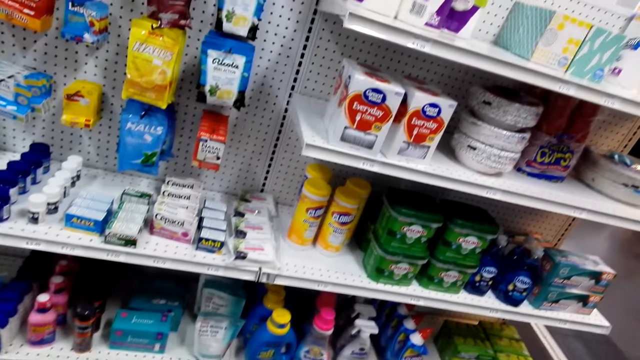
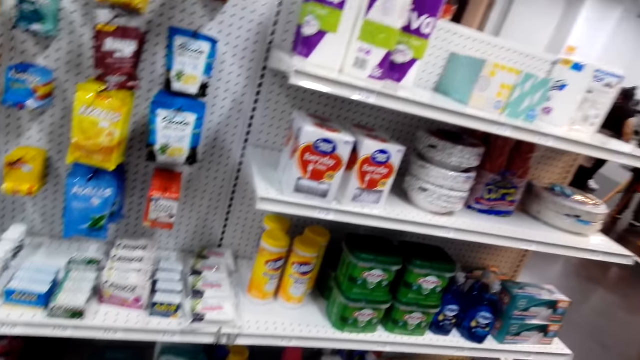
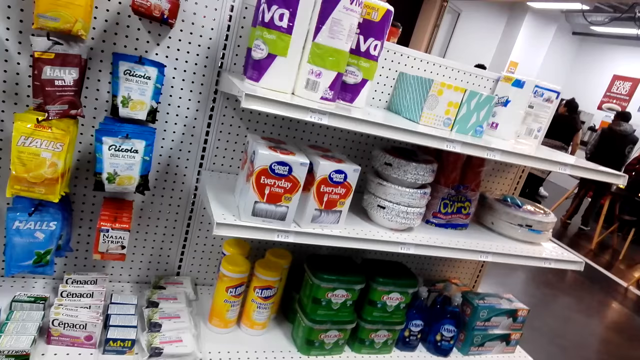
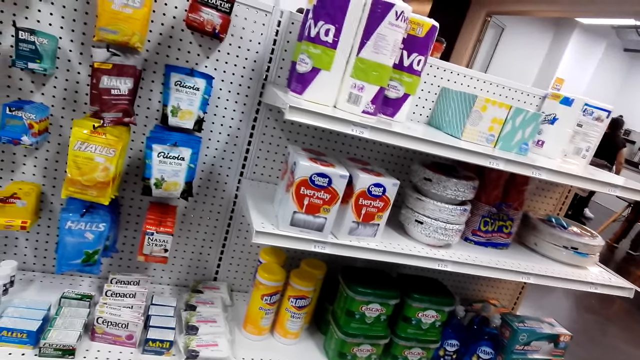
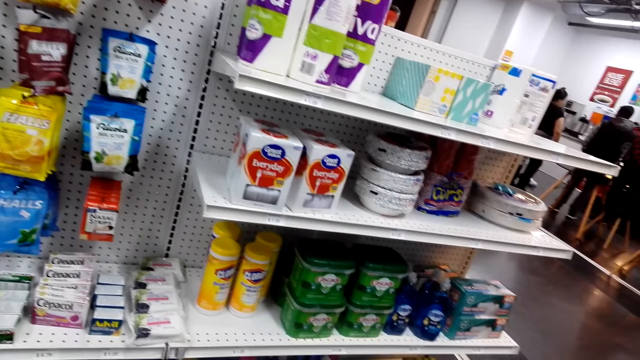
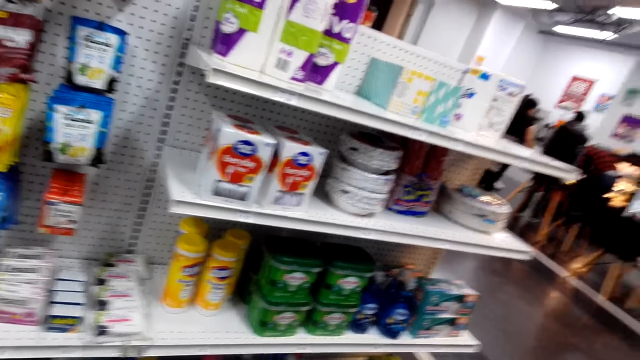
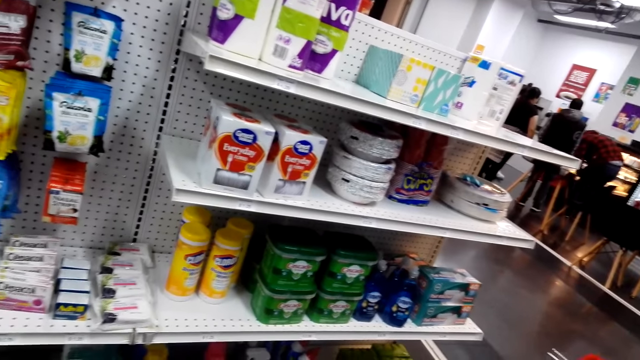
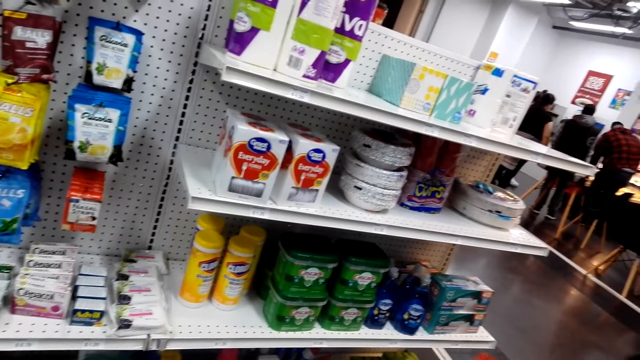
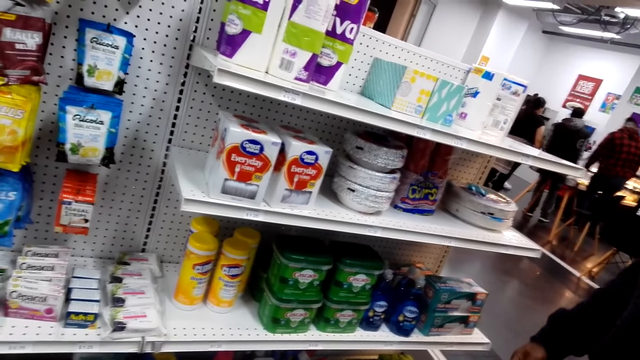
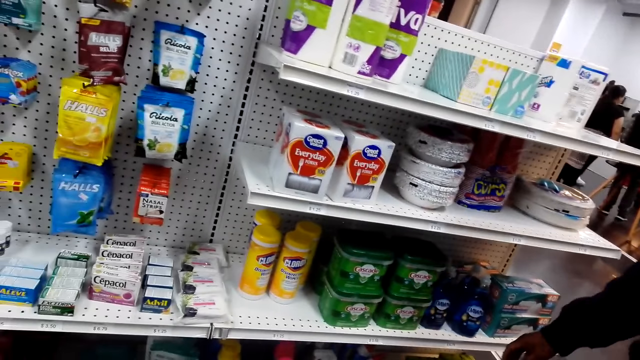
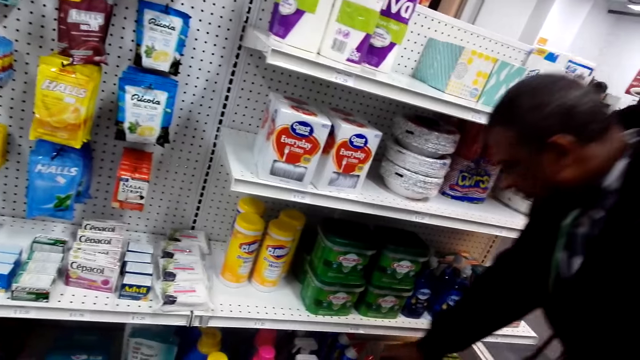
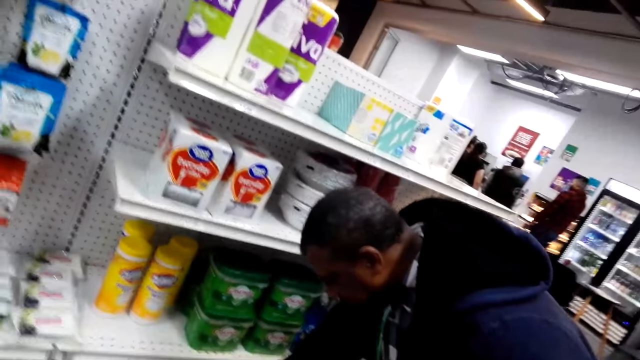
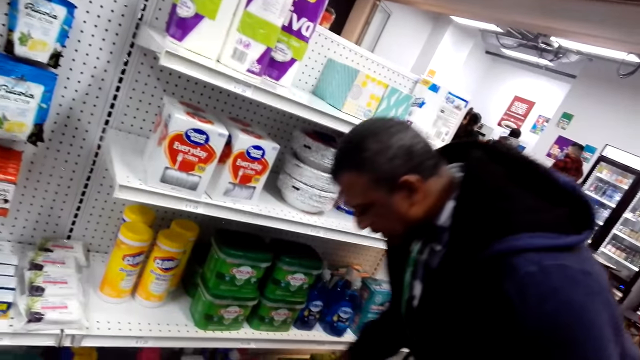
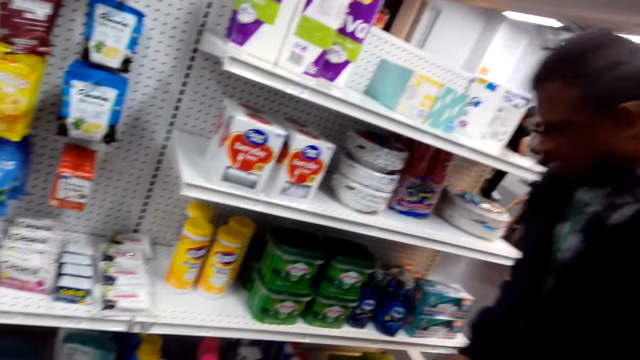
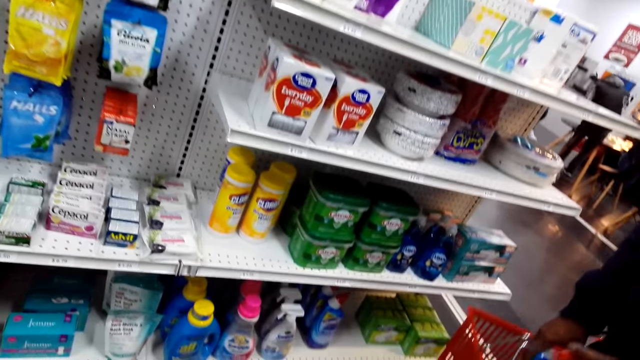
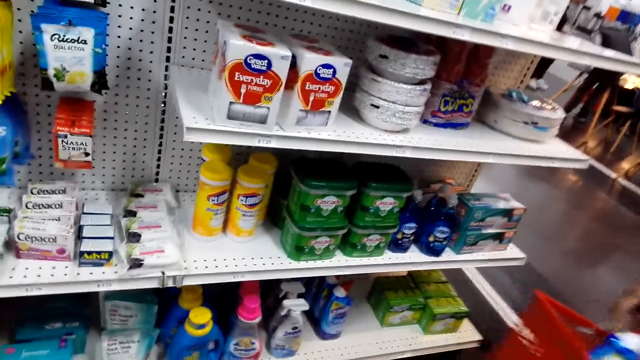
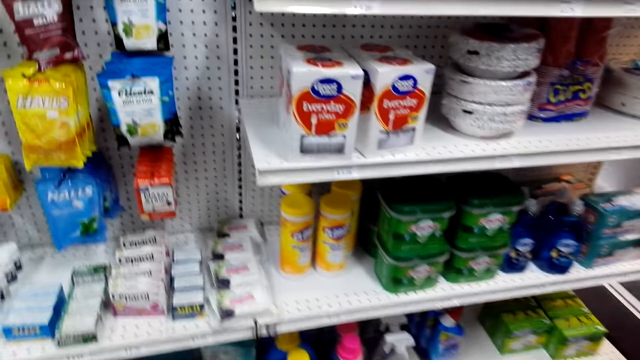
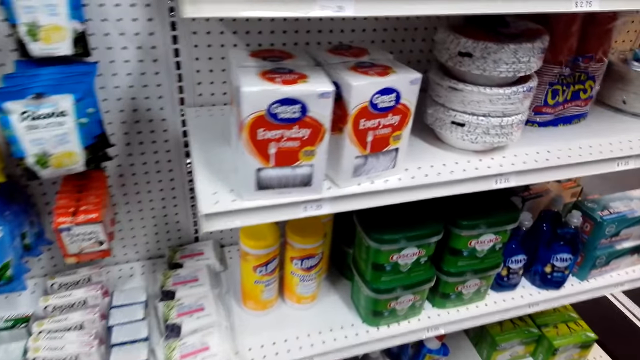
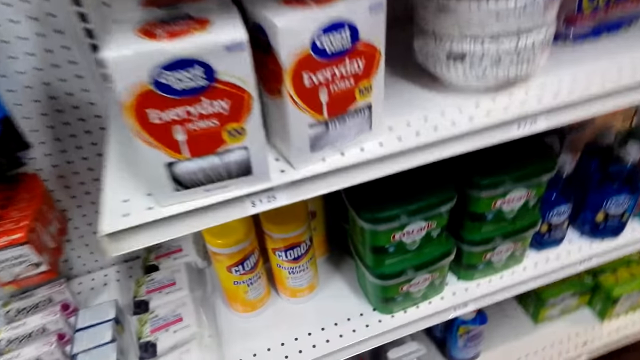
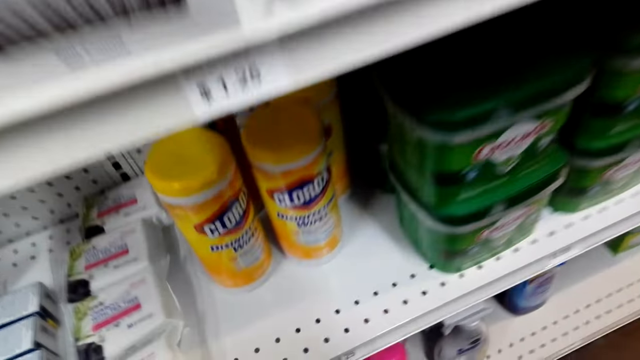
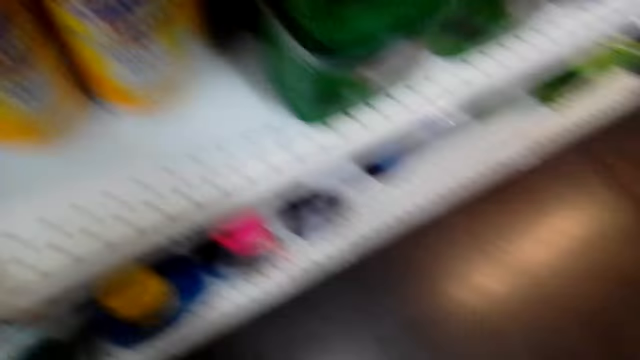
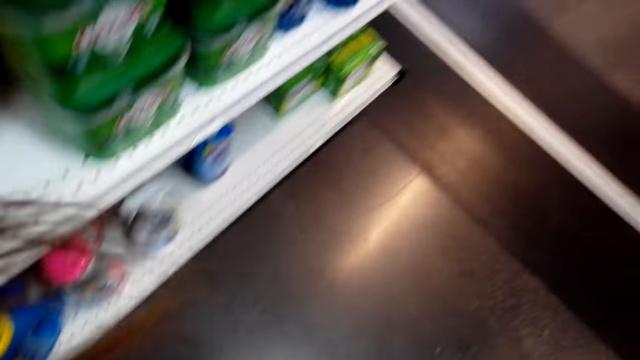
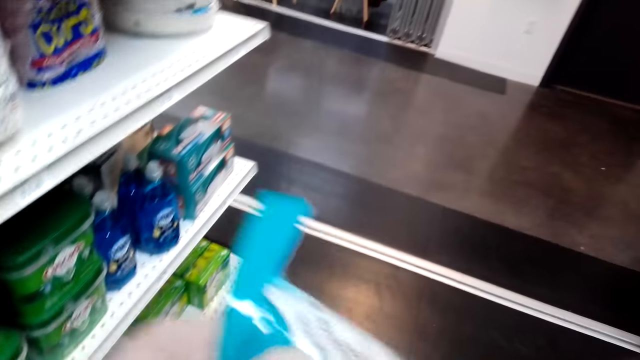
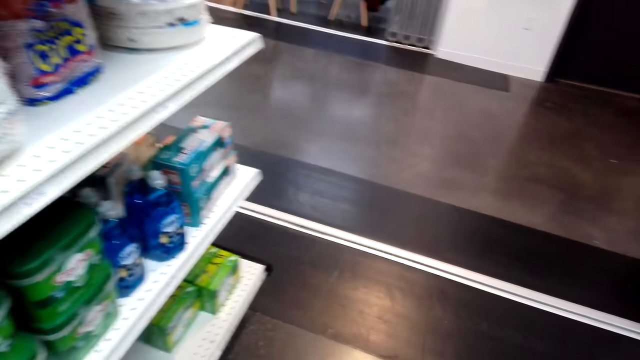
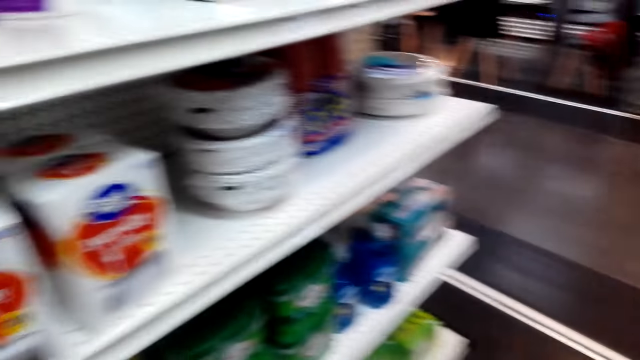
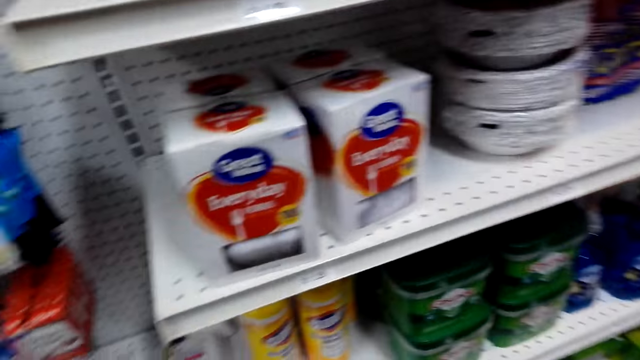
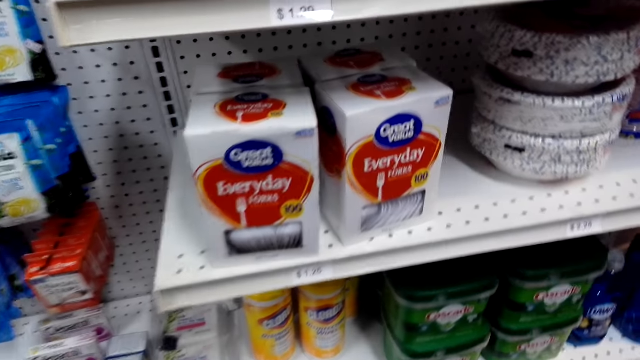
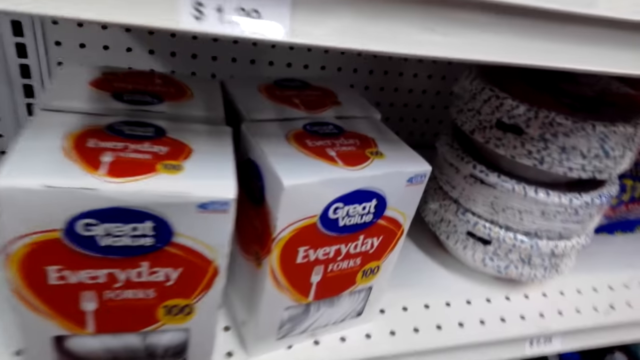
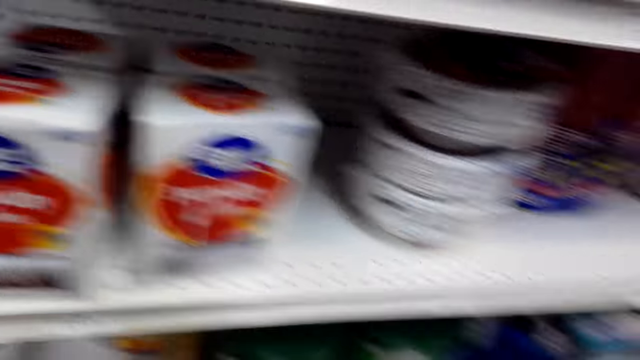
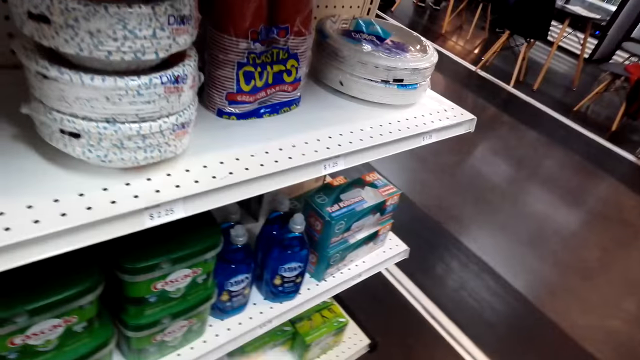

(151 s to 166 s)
A man does something. Another man picks something. The other man puts something in the basket. The camera wearer looks at the shelf. Someone picks something. The camera wearer moves something. They look at the shelf.

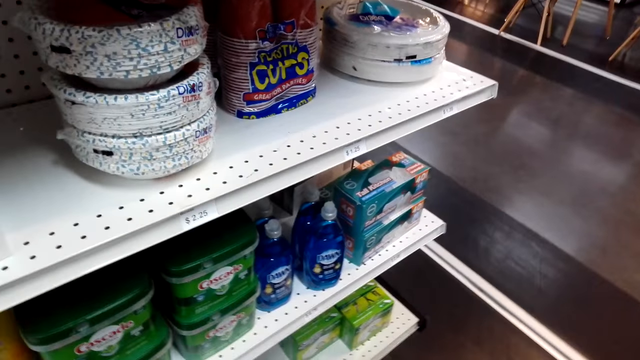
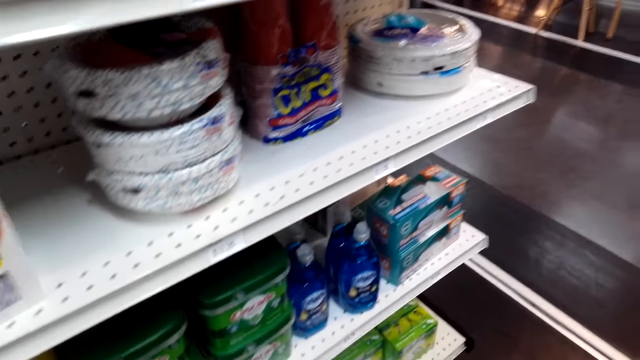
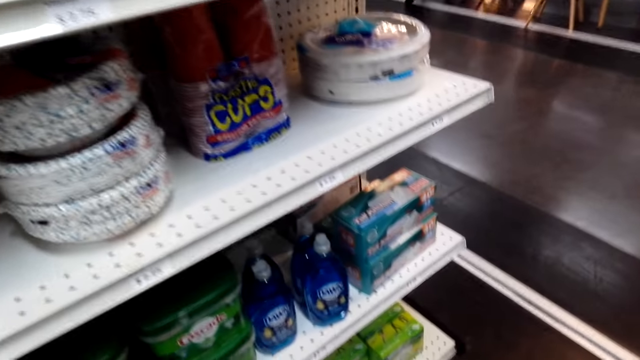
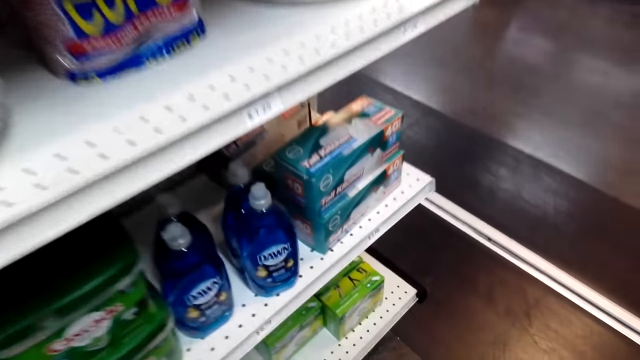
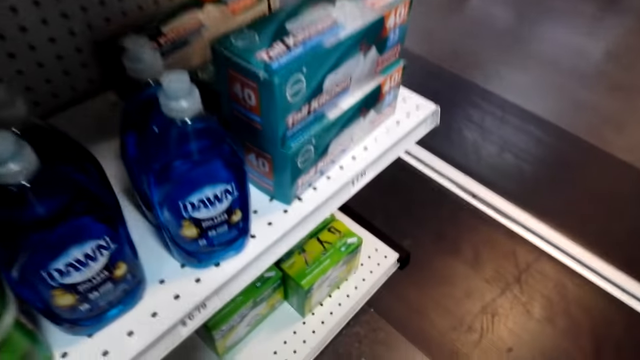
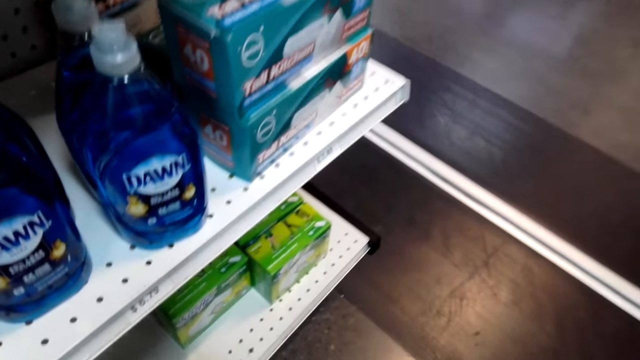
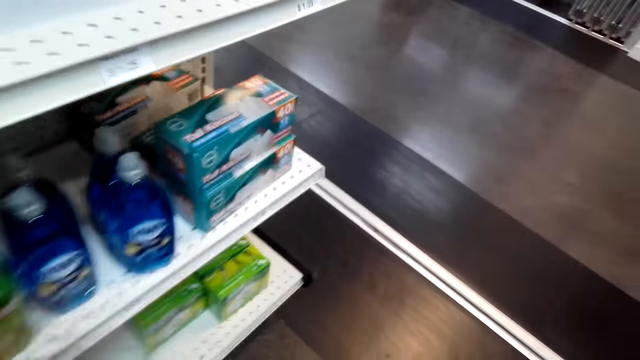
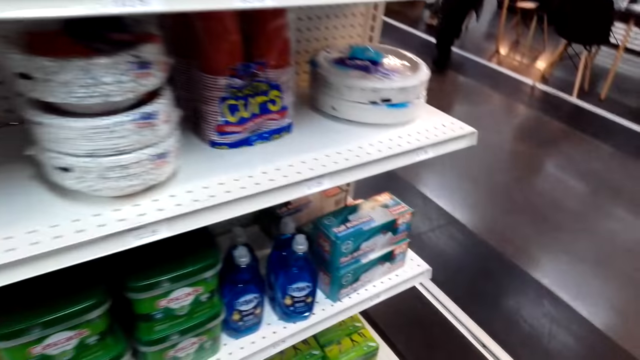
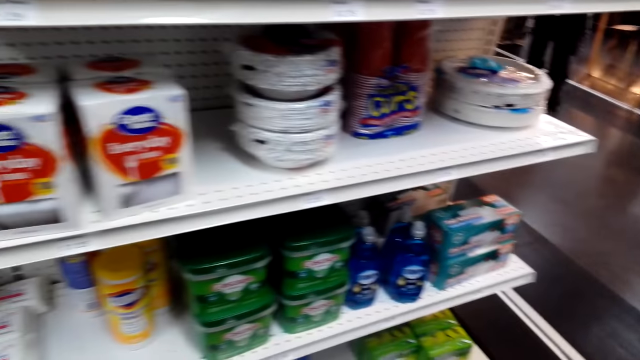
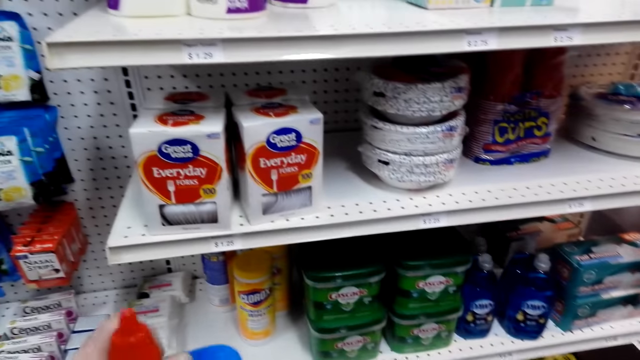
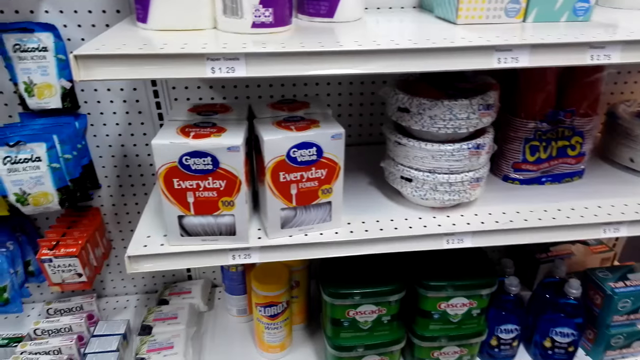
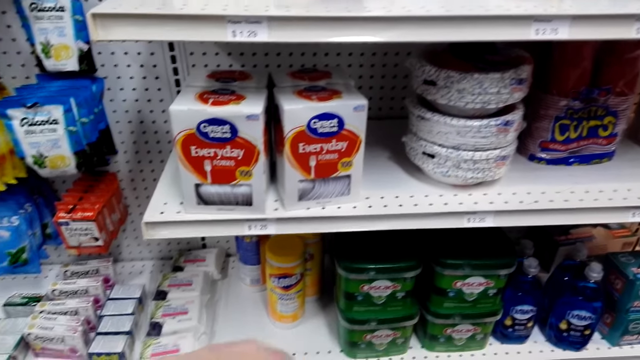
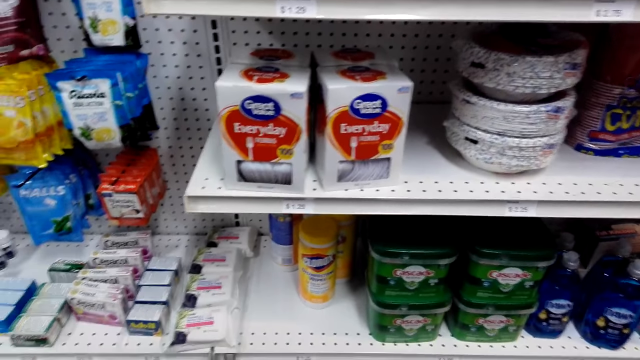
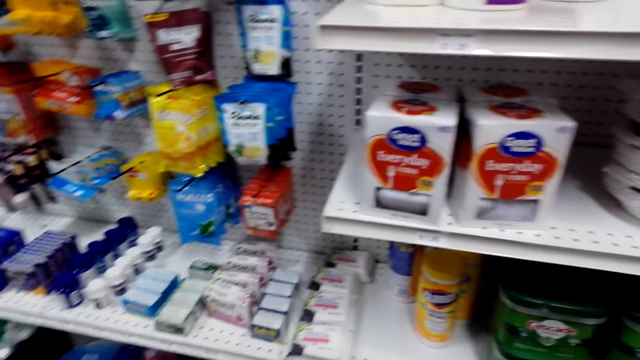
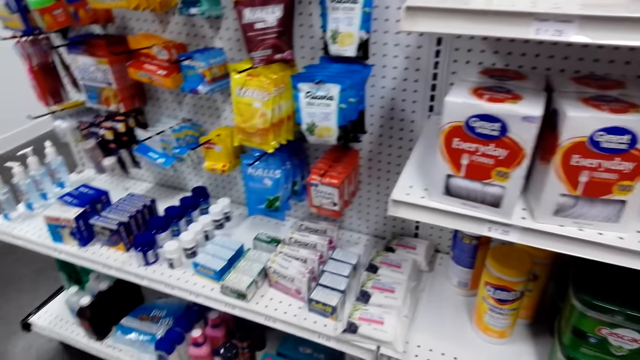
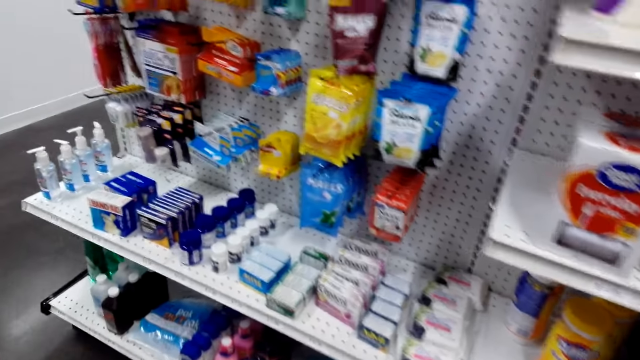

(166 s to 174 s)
The camera wearer picks the packet. They look at the shelf.
